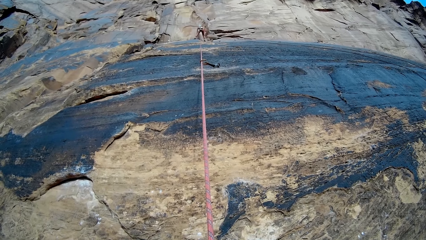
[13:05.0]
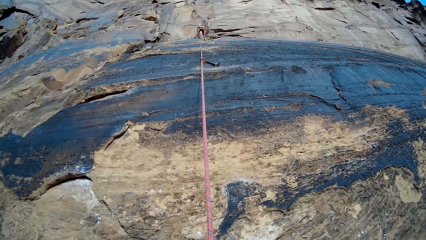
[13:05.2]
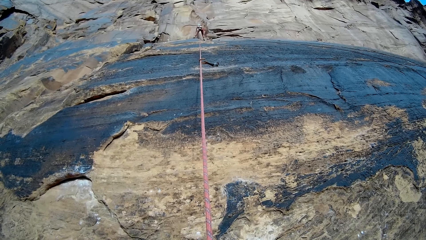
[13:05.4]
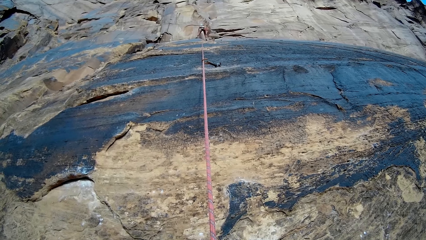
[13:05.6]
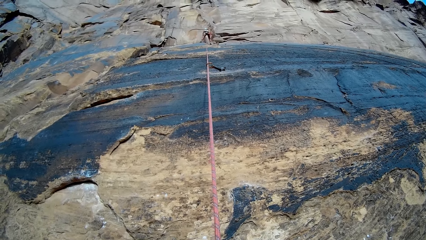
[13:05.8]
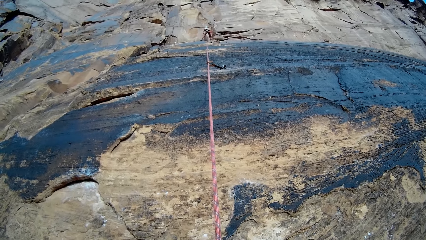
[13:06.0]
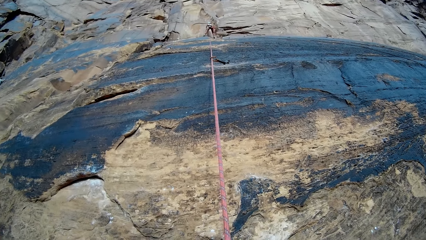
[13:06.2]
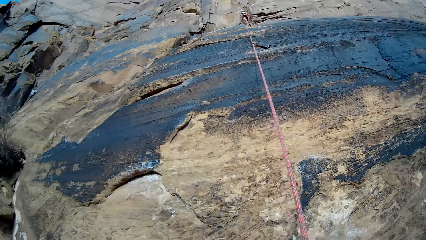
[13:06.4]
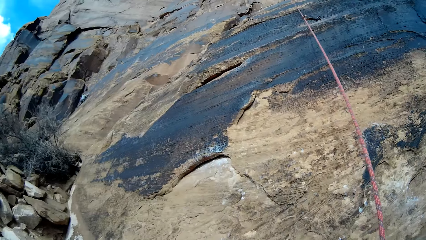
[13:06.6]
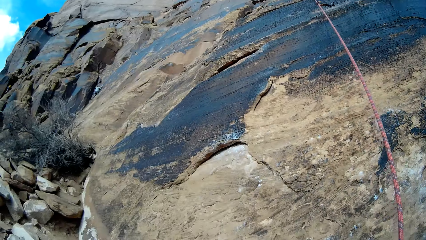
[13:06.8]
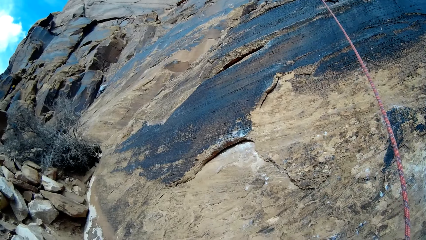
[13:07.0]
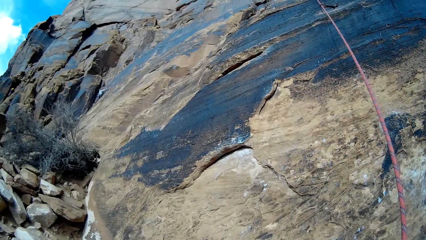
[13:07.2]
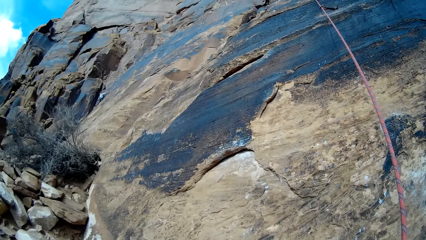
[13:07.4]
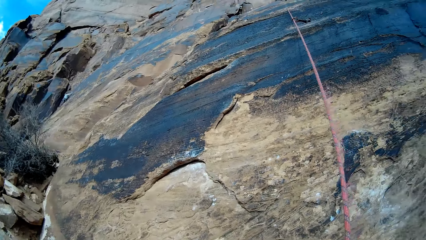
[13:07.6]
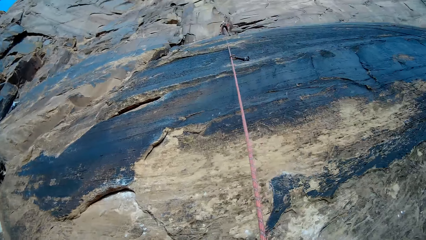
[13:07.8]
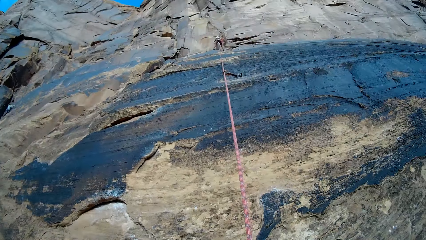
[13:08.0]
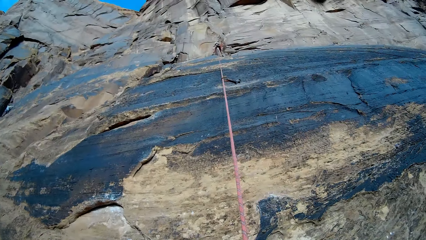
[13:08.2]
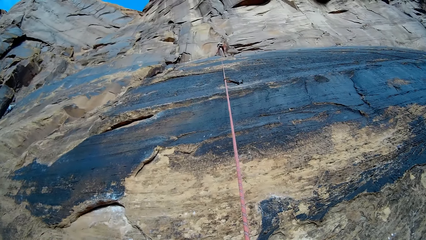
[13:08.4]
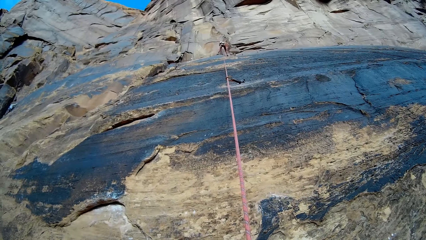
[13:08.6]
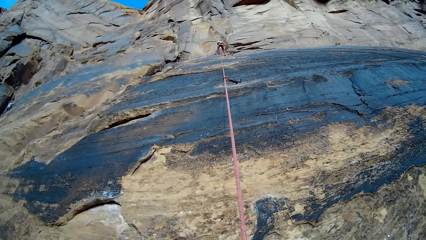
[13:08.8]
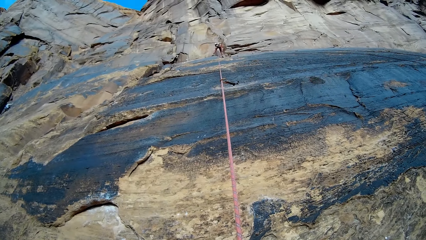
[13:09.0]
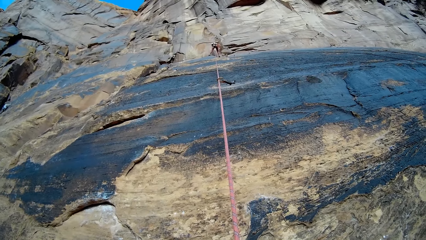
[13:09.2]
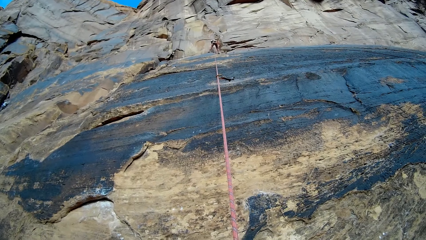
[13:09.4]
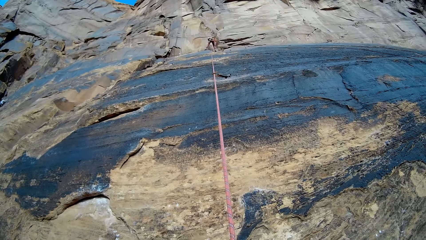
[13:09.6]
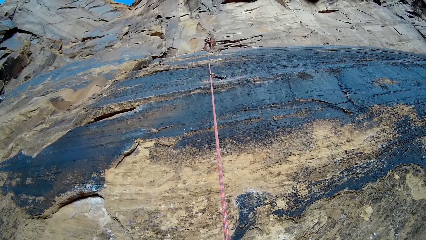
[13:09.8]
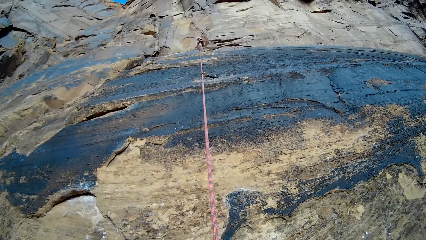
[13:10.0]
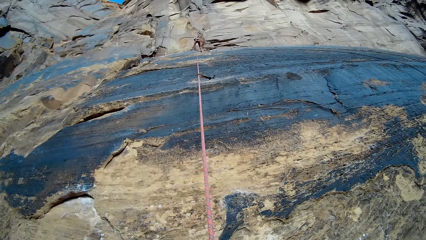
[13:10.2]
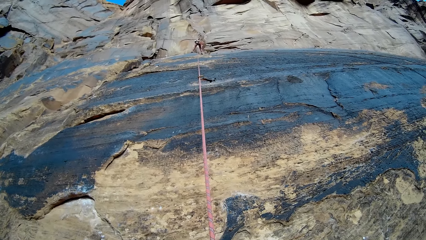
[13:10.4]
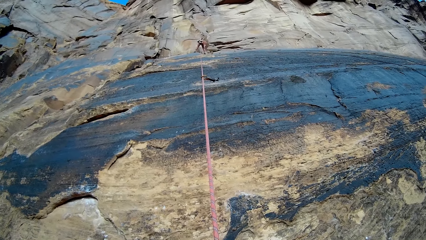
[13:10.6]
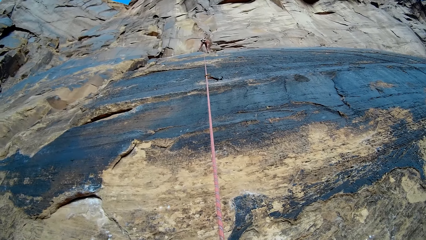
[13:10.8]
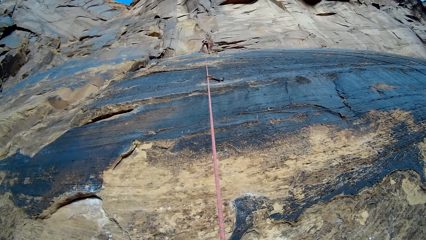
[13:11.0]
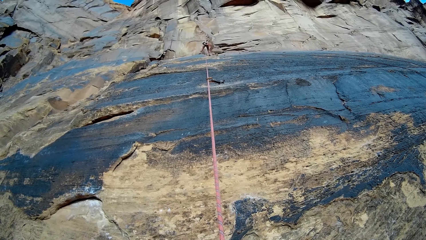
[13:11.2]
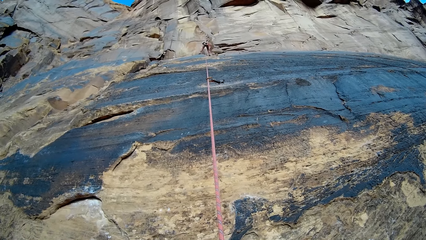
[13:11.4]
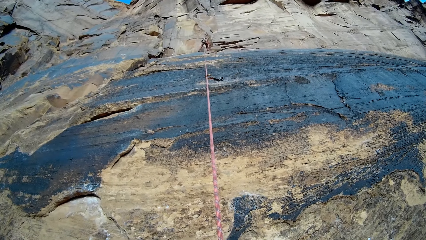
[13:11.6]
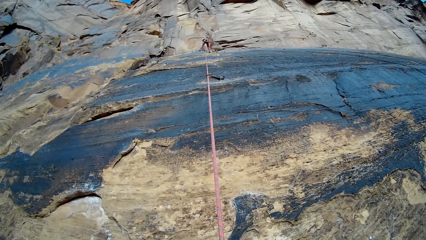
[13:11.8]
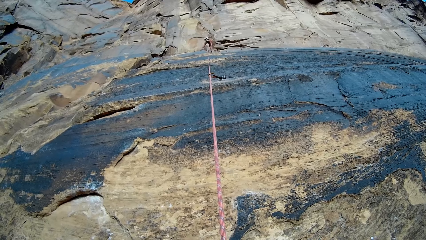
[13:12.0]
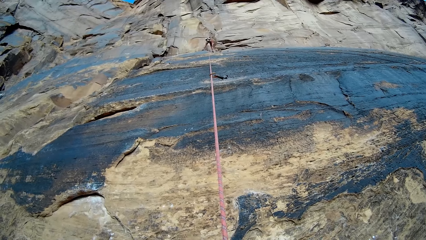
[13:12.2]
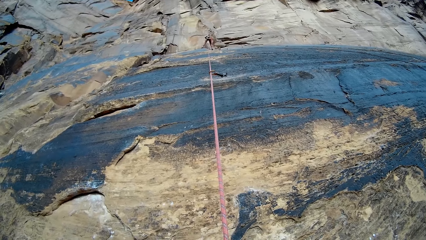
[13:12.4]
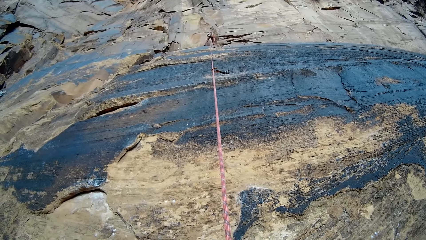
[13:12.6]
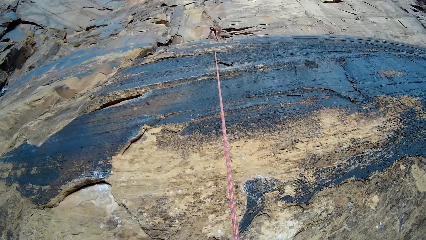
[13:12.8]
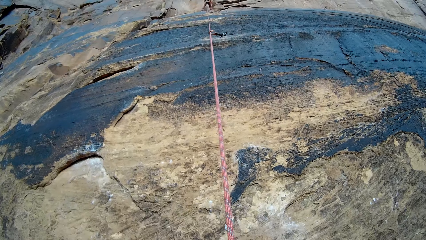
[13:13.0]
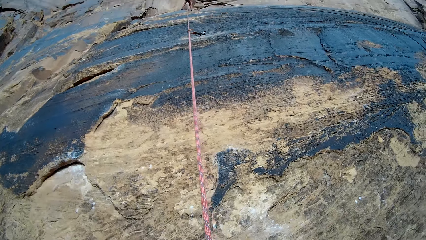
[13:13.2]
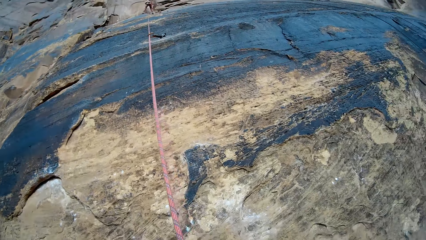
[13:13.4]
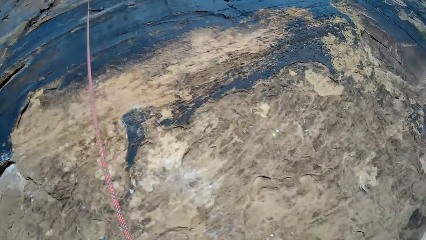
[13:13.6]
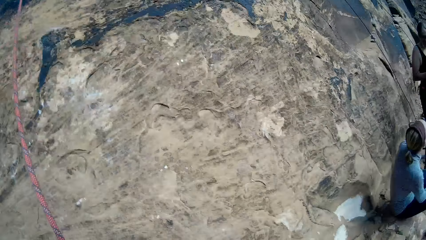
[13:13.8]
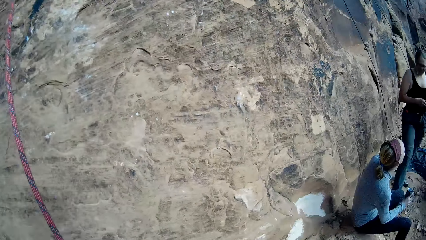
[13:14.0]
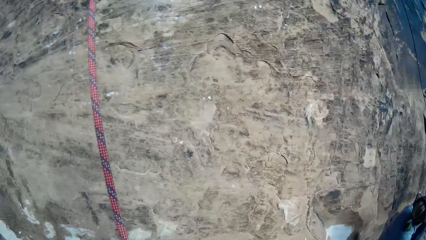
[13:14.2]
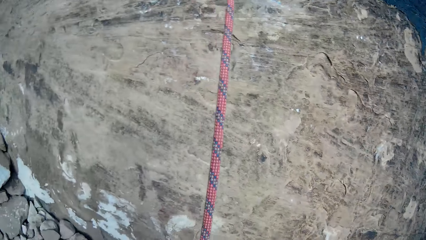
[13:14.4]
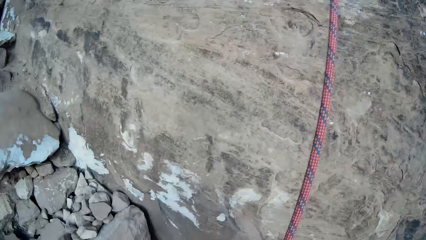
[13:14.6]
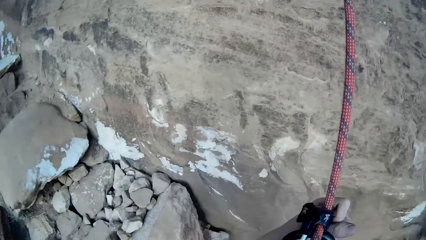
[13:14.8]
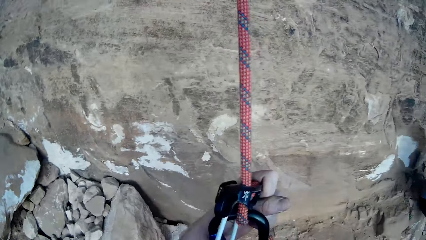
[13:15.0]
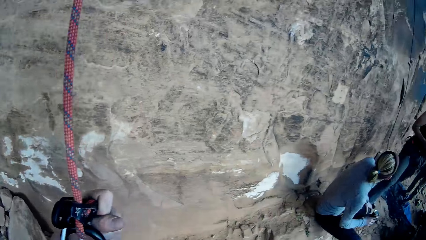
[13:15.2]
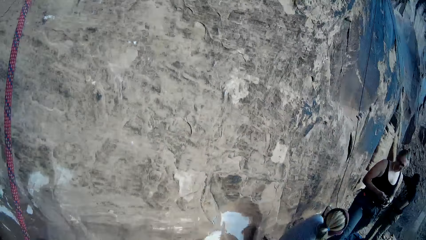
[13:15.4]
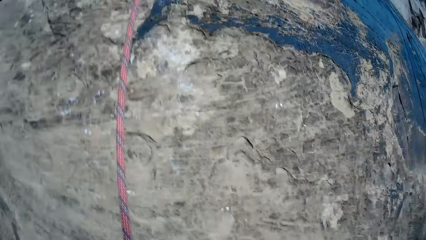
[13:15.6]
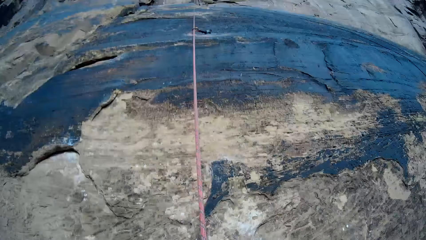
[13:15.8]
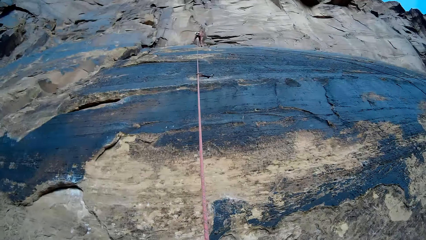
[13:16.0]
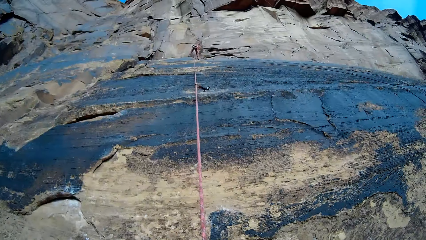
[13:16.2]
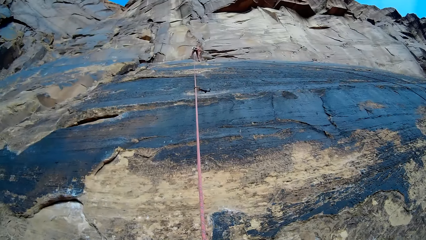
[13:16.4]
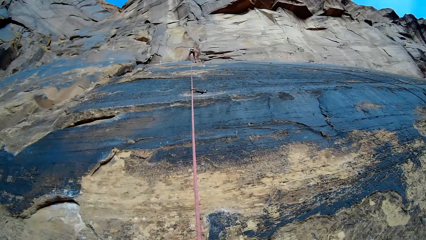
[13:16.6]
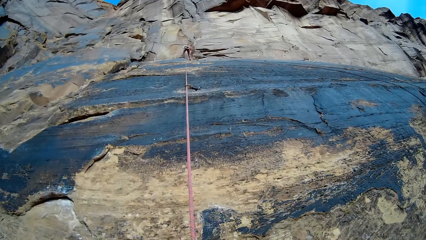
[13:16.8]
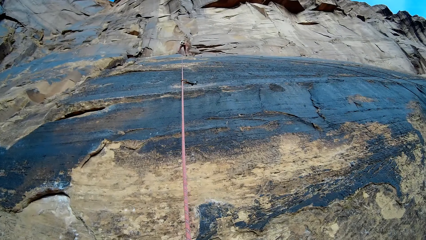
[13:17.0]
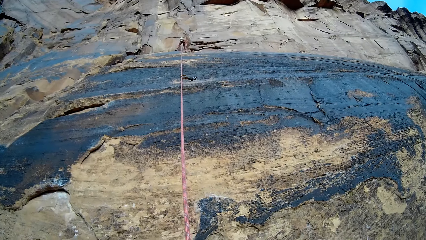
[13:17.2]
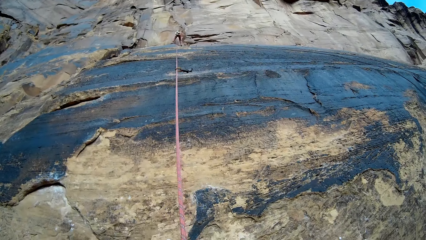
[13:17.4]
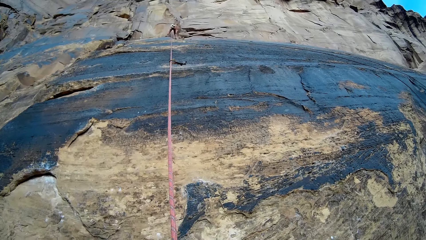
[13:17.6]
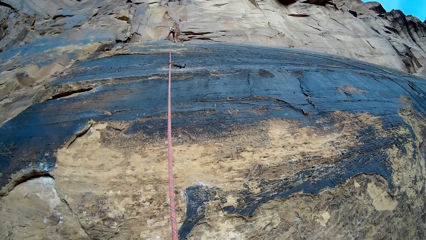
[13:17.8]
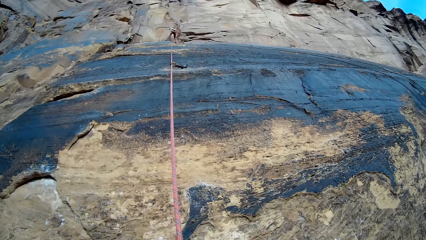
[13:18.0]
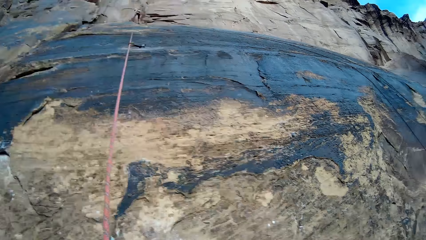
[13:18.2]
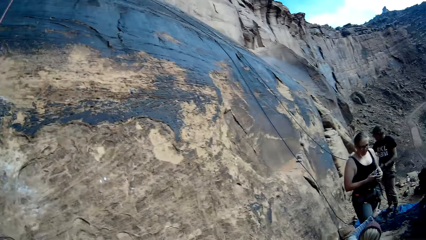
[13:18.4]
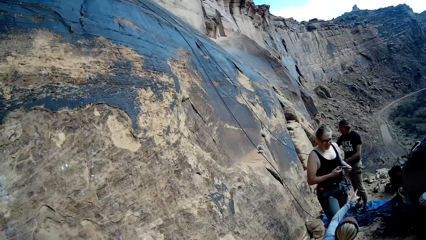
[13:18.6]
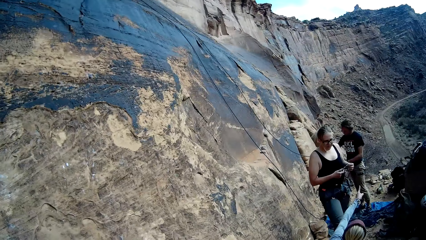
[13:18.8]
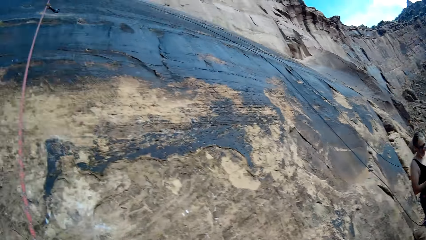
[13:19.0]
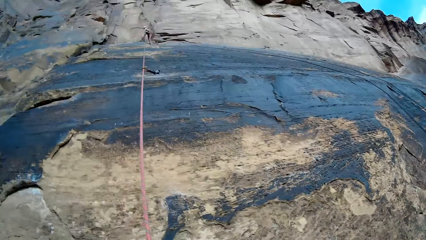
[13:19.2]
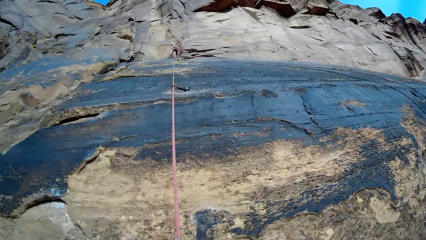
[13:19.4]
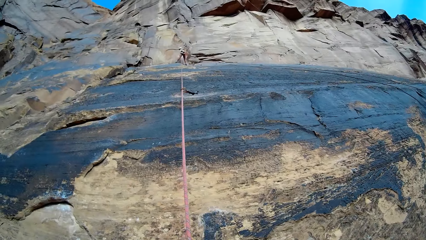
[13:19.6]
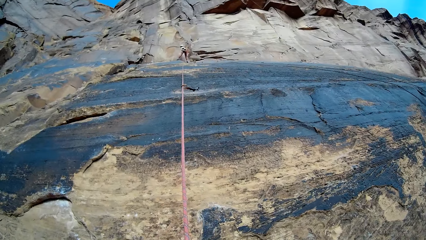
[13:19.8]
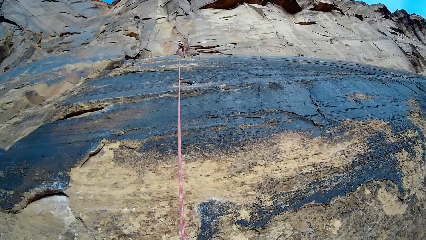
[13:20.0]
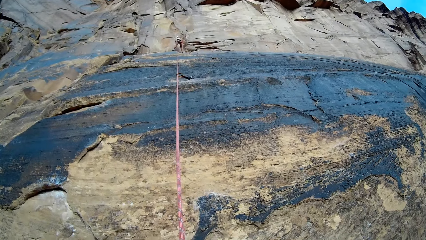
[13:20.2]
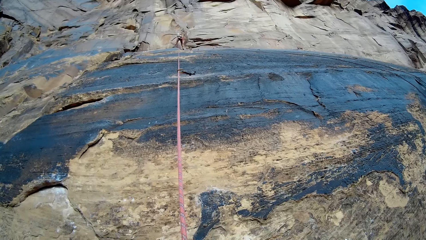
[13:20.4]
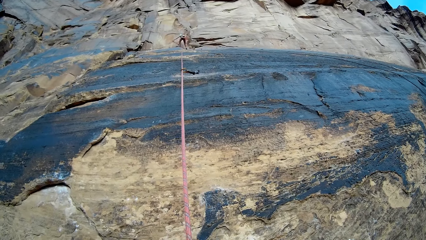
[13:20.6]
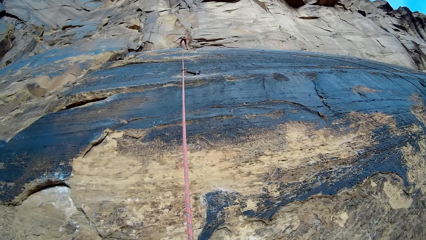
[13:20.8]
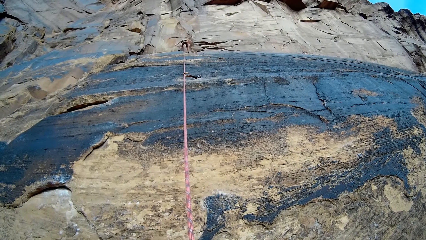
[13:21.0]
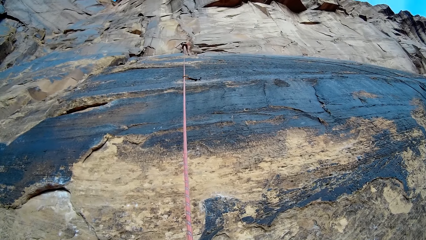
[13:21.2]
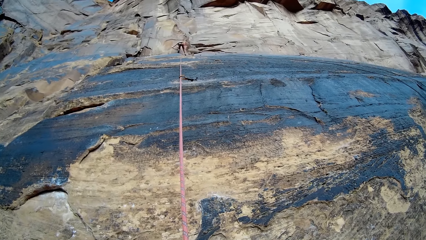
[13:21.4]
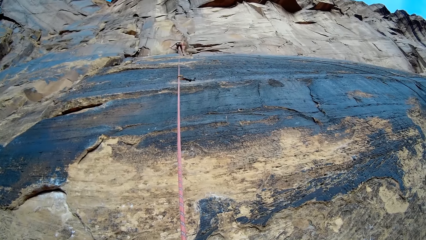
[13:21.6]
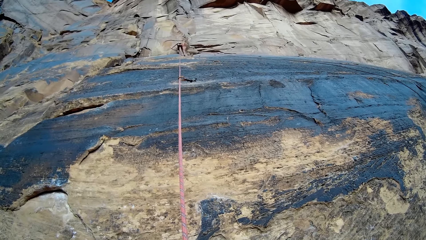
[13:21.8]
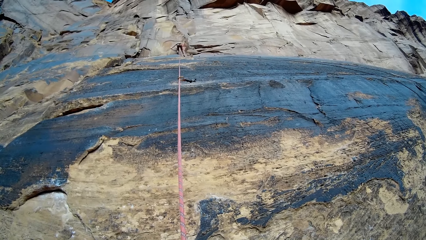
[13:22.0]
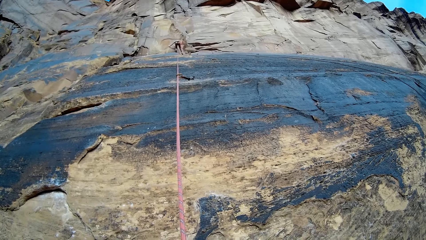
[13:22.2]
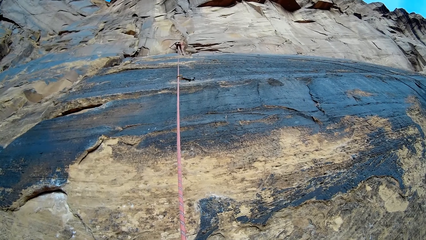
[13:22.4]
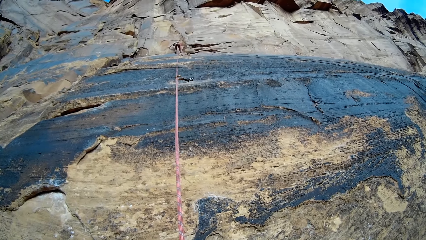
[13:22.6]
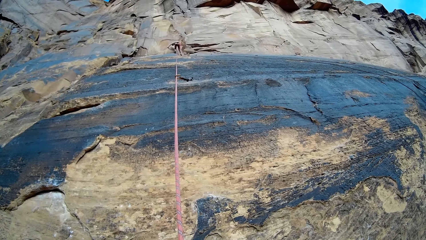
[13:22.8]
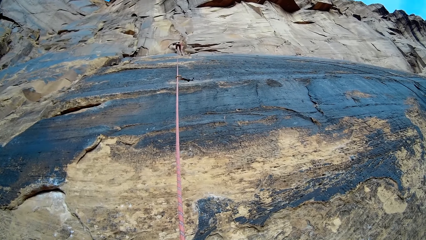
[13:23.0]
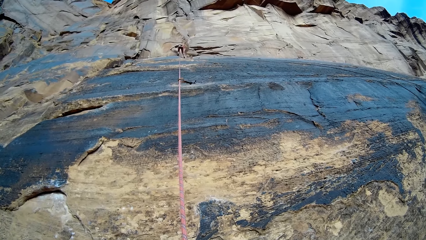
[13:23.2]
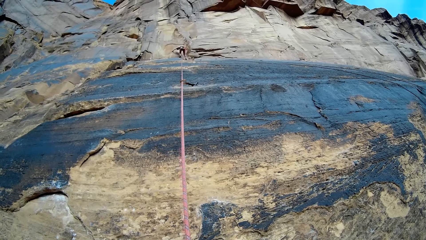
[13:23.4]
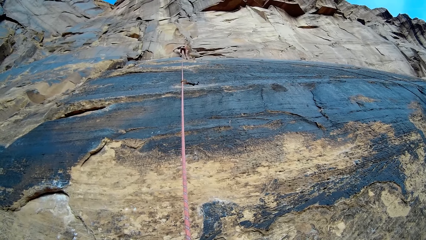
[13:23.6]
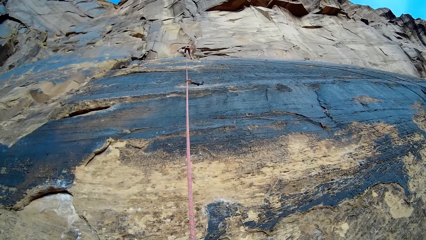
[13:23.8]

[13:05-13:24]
A person climbs the rock wall. The camera wearer looks at another person. The other person fixes a hook on the rock wall. A third person looks at a fourth person. The fourth person looks at the third person. The camera wearer looks at the second person. The second person fixes a hook on the rock wall. The third person adjusts the rock climbing rope. A fifth person adjusts the rock climbing rope. The fourth person points at the fifth person. The camera wearer looks at the second person. The second person adjusts position on the rock wall, touches the mountain with his left hand, and climbs the mountain with both hands.
